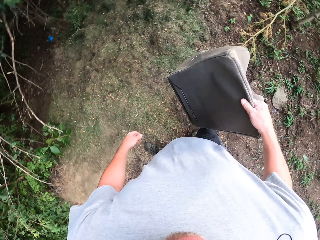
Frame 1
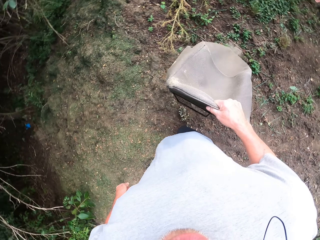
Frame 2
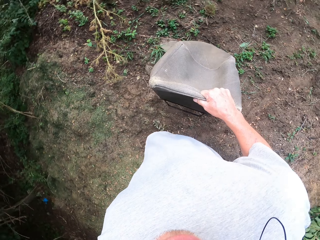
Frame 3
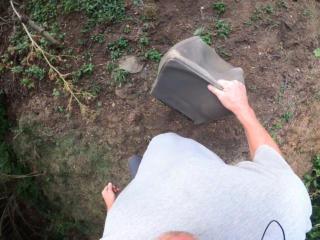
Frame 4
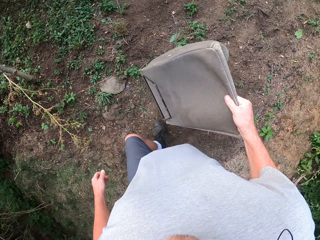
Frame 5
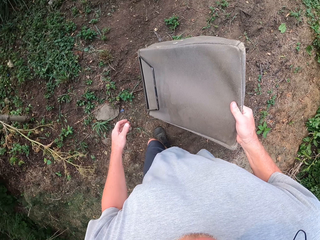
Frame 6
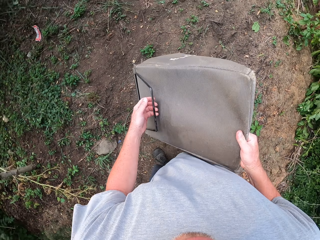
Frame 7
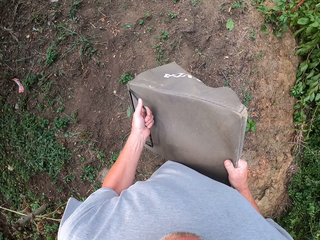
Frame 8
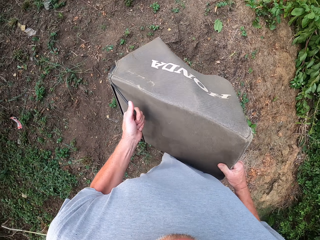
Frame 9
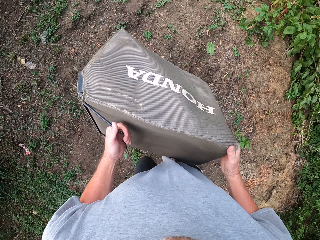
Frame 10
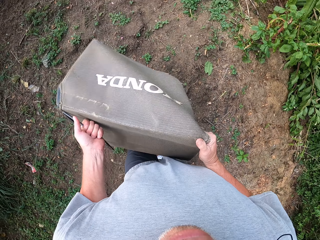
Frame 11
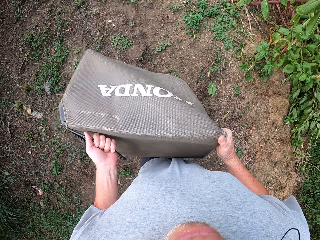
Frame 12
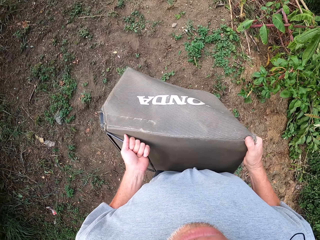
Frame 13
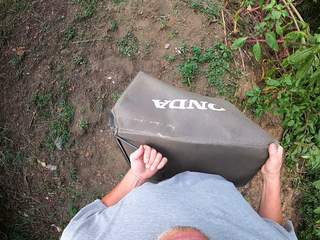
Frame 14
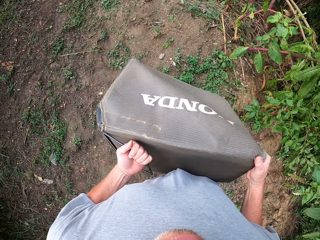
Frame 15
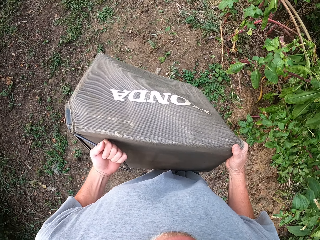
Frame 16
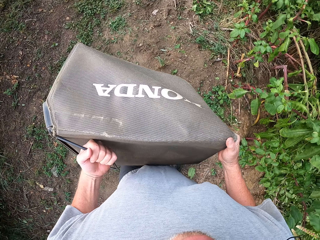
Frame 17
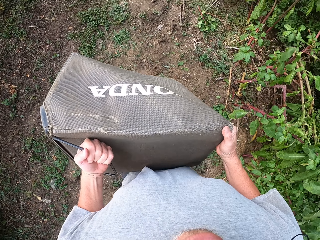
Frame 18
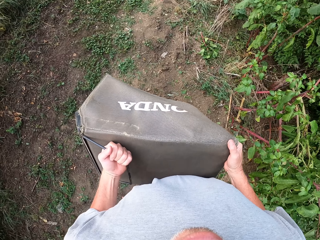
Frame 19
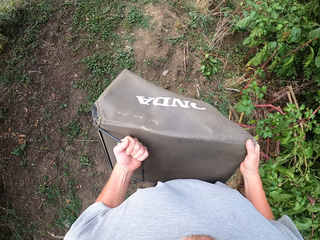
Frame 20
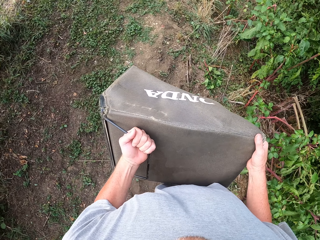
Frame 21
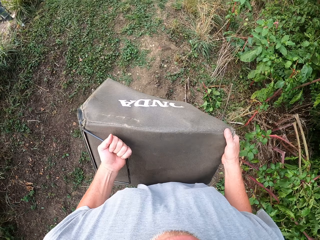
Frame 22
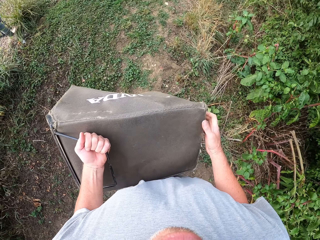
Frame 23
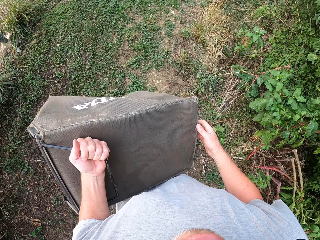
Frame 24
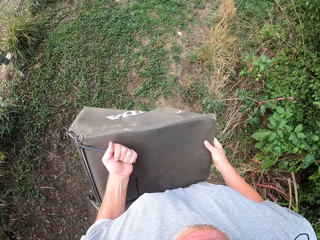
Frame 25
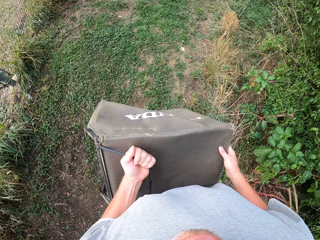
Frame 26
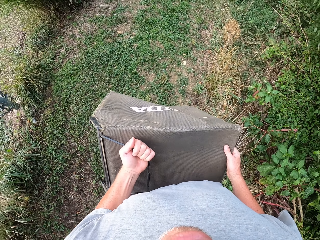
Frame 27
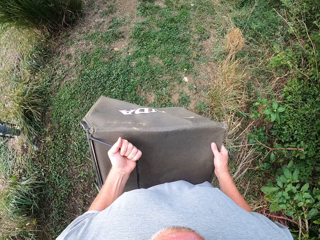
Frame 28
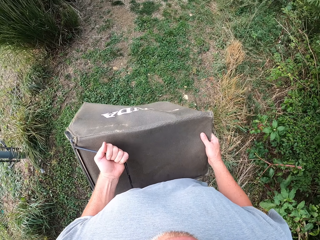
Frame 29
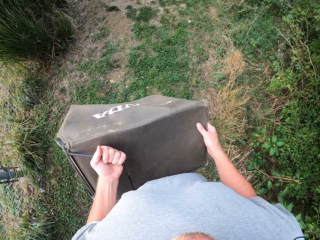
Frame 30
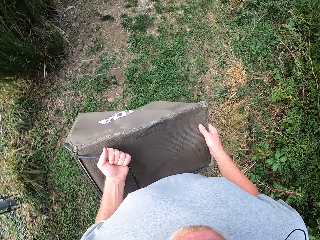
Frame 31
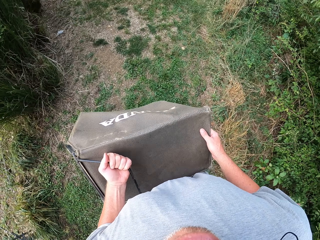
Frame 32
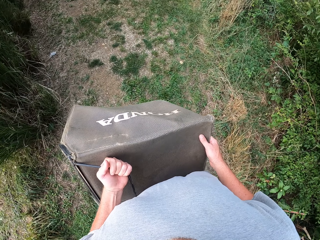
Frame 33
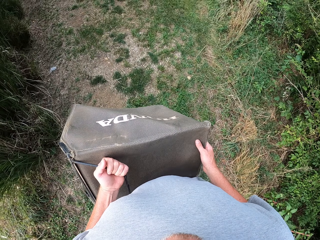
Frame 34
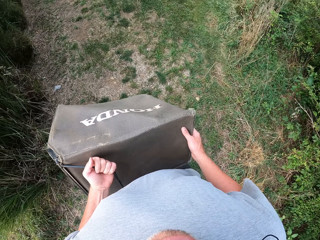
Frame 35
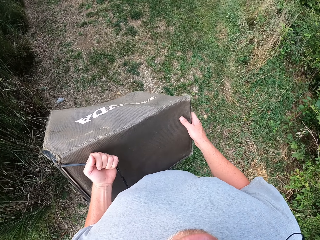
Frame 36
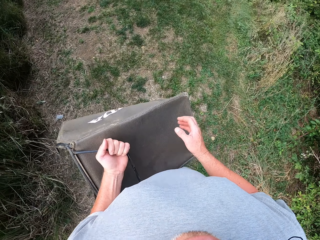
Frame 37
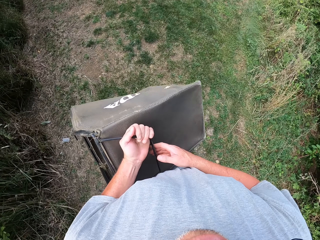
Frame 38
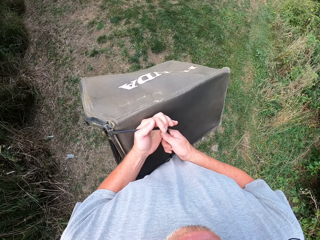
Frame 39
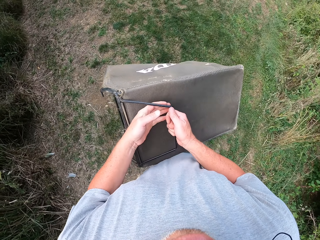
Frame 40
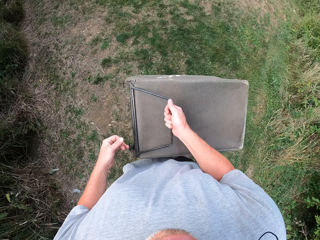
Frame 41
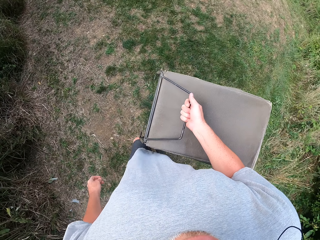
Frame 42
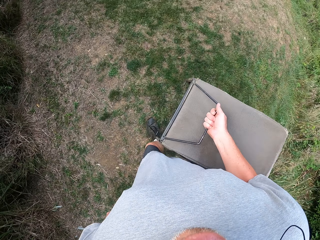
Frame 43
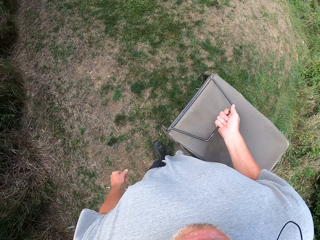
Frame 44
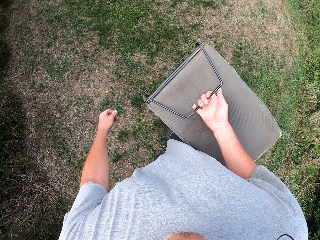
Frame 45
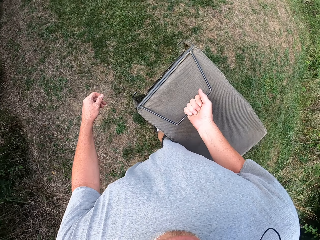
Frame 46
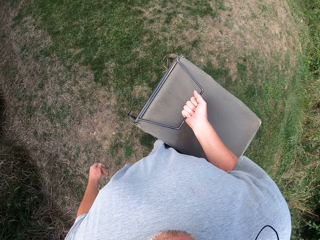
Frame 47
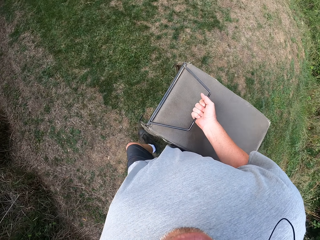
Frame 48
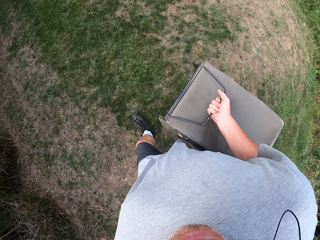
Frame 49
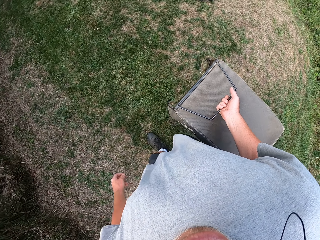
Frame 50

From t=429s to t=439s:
The camera wearer turns around, walks around, and carries the grass catcher with both hands. They walk around. They carry the grass catcher with one hand.

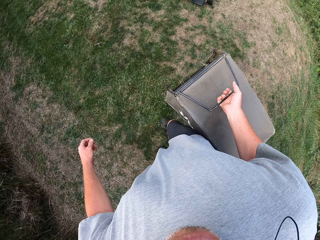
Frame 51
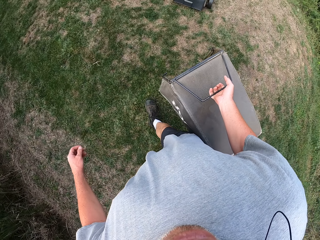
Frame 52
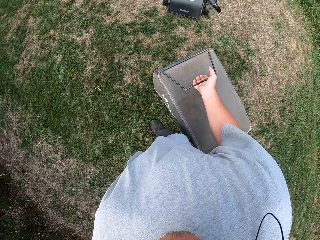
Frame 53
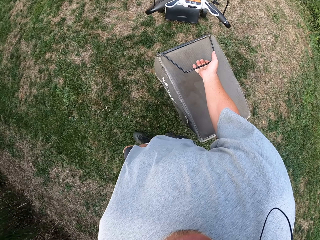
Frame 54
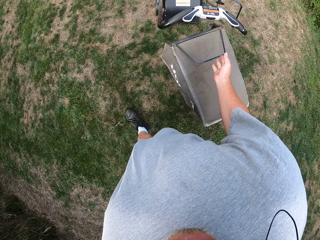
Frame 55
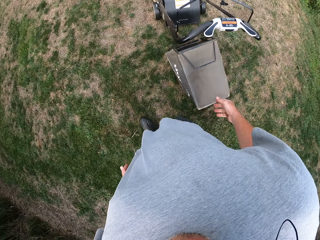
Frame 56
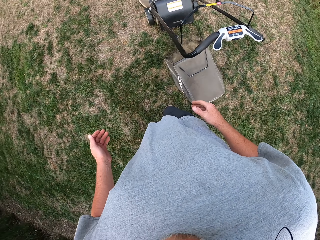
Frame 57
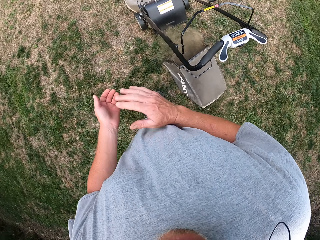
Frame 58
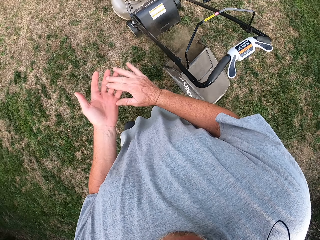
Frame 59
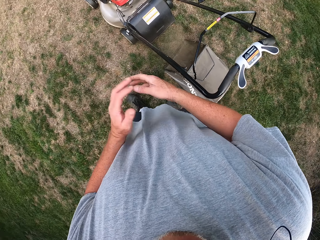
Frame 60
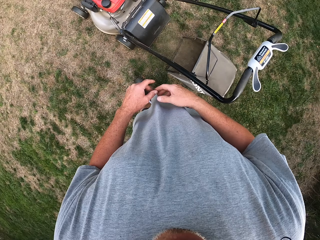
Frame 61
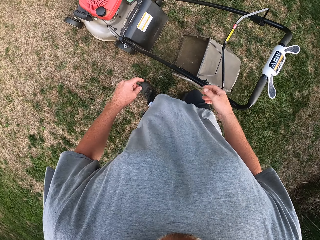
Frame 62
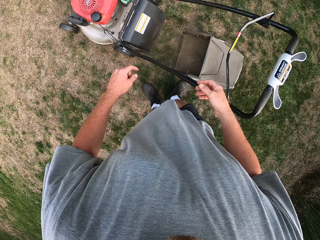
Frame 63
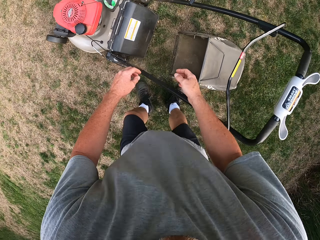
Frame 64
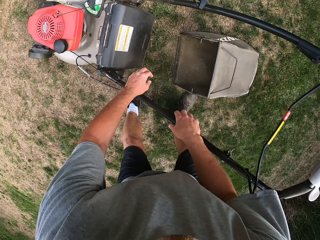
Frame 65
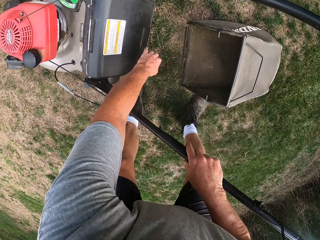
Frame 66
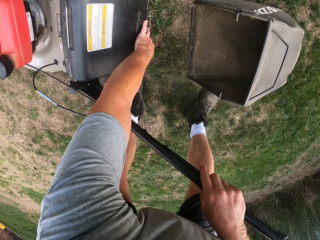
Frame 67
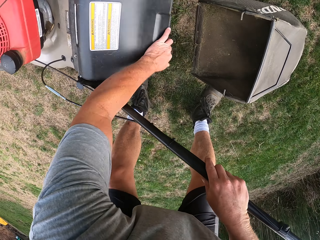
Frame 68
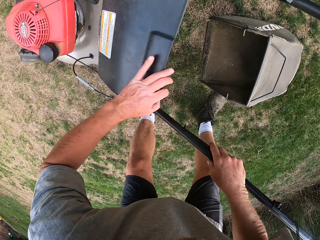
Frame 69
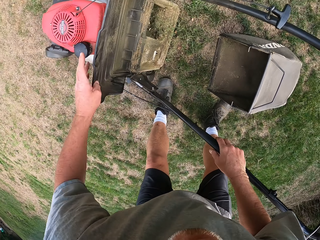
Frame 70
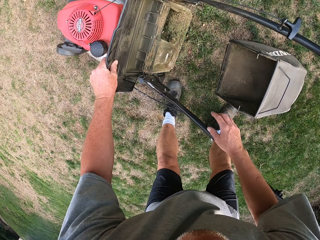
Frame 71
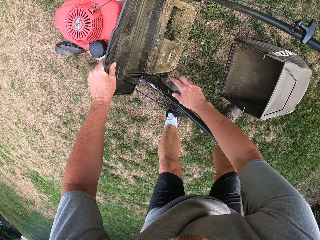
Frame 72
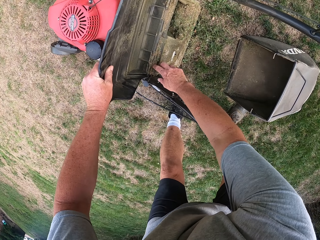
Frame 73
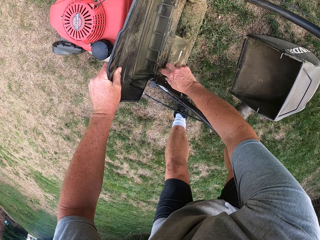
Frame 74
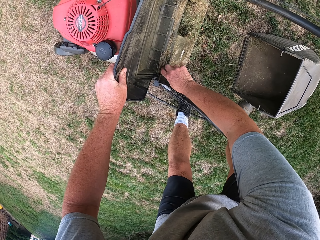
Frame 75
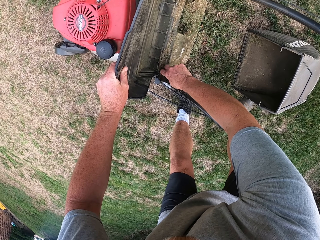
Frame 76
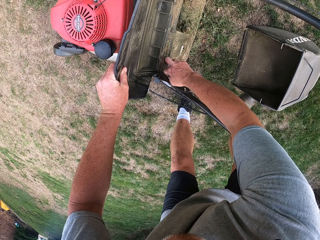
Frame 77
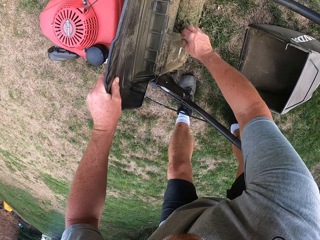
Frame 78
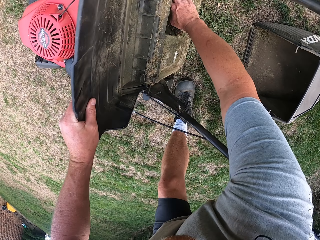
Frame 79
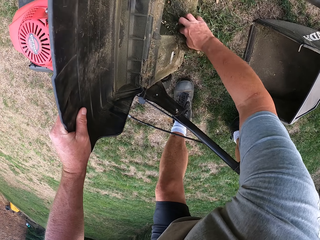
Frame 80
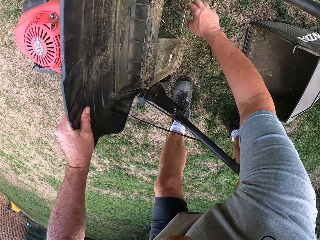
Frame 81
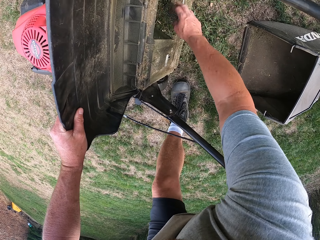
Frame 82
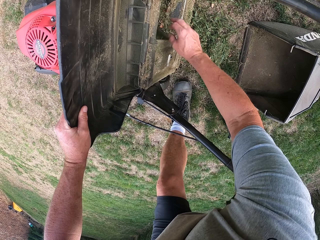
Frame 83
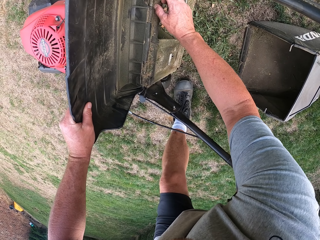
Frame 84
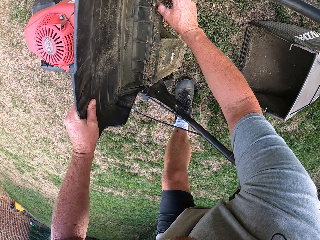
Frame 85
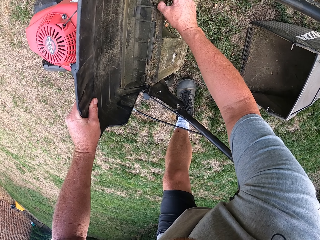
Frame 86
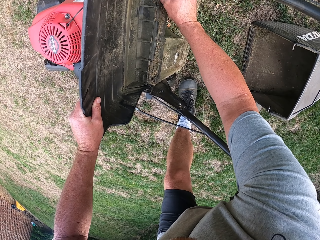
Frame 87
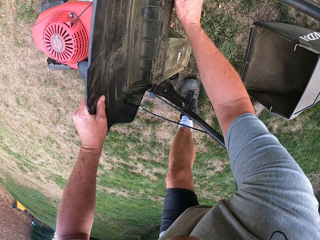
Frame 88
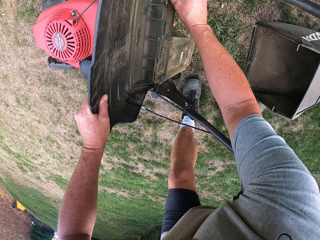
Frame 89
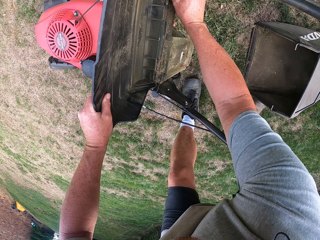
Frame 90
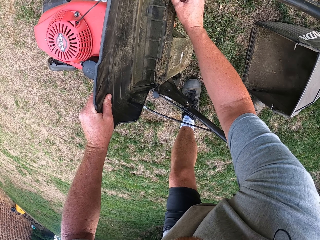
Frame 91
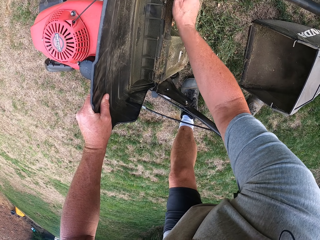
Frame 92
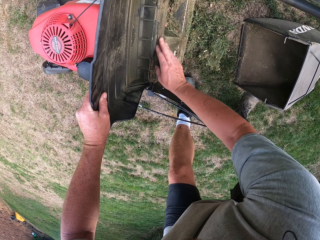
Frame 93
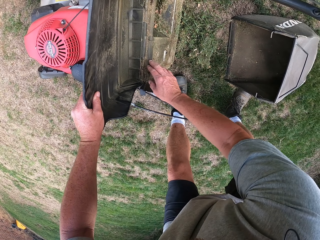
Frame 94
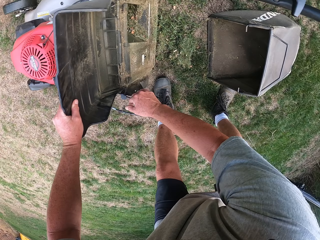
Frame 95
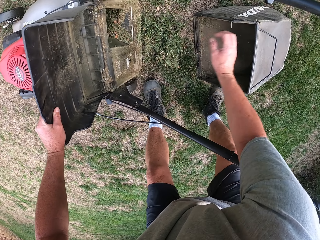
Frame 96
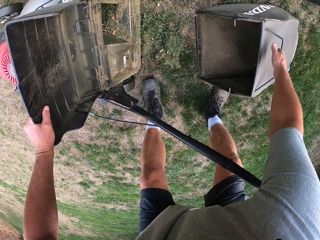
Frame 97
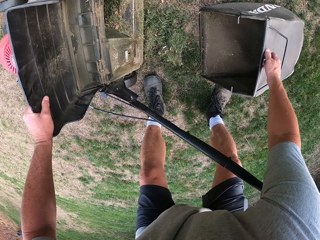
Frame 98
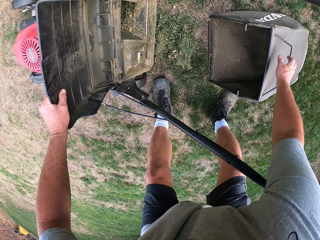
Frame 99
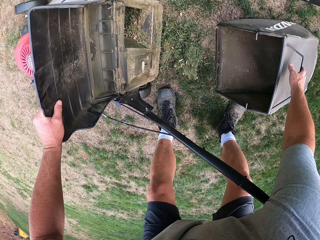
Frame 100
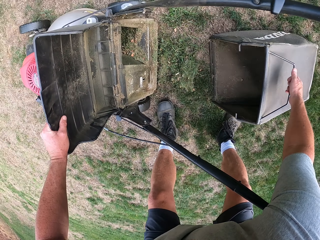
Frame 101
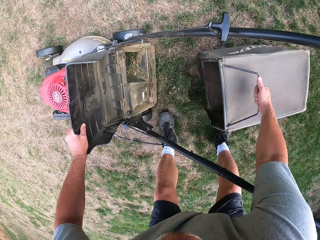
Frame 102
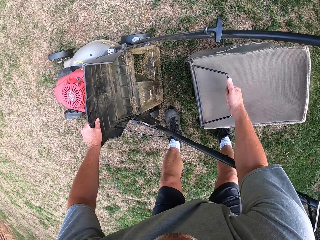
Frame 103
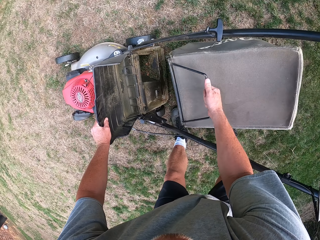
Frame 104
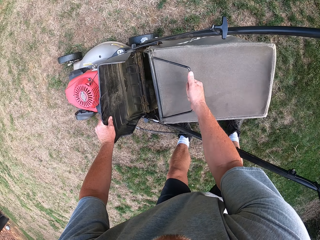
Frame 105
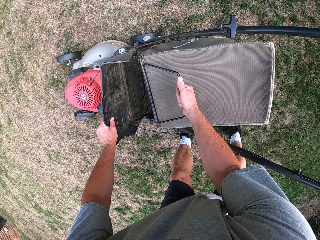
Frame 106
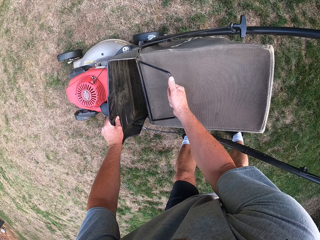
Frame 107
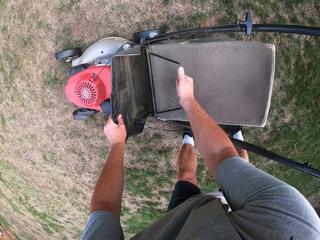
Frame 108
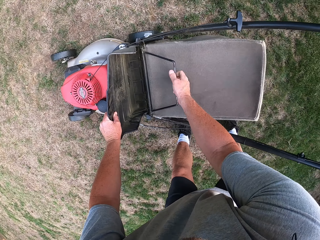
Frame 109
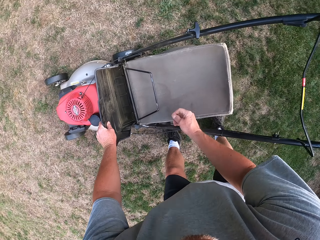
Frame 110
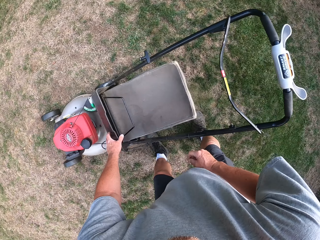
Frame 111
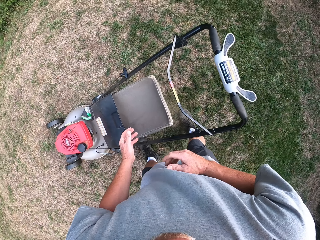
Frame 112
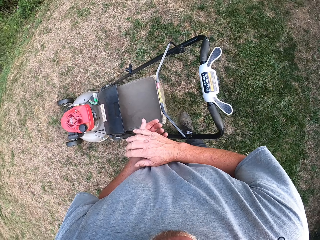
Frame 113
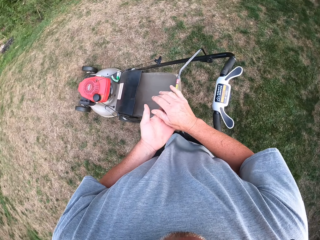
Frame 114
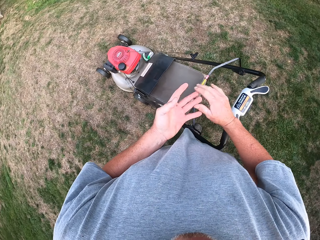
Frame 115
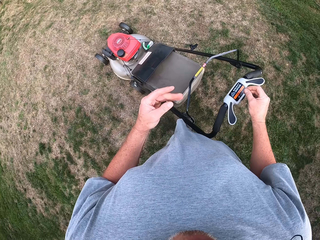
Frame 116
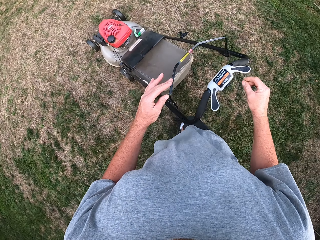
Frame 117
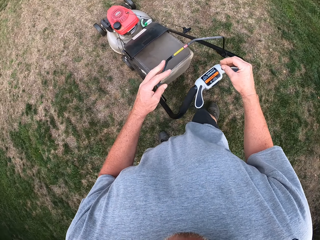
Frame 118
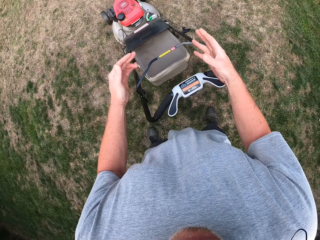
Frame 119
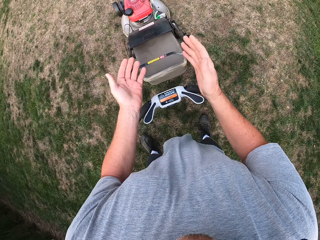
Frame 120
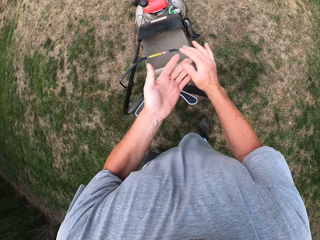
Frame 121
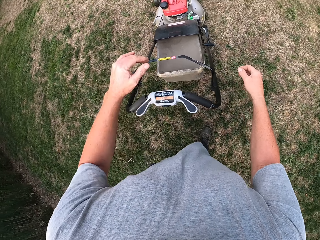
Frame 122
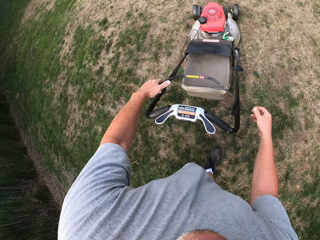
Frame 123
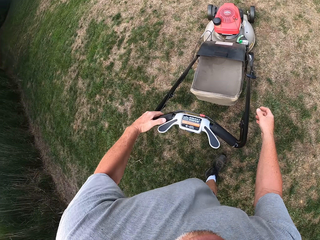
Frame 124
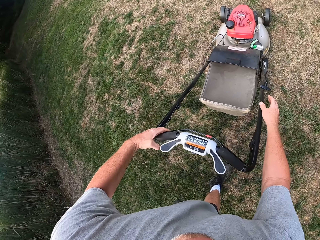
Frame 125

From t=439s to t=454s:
The camera wearer drops the grass catcher on the ground. They walk around. They rub their hands together. They bend downwards. They lift the grass catcher cover. They remove the grass on the frame from the lawnmower. They pick up the grass catcher on the ground. They fix the grass catcher to the lawnmower. They lower the grass catcher cover. They rub their hands together. They shake their fingers. They wipe their hands. They move the lock rod.
